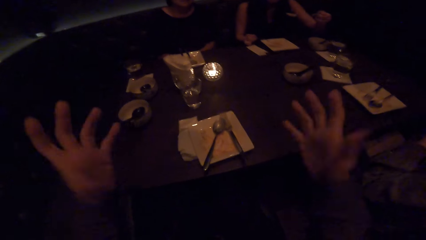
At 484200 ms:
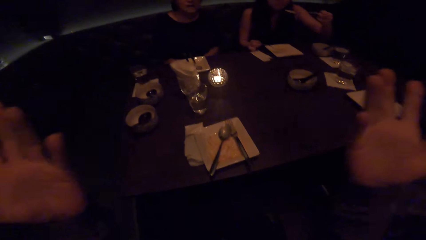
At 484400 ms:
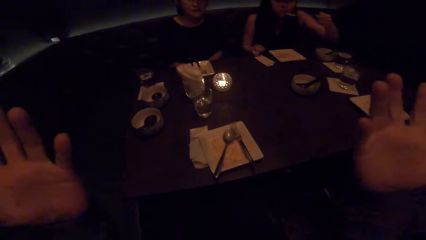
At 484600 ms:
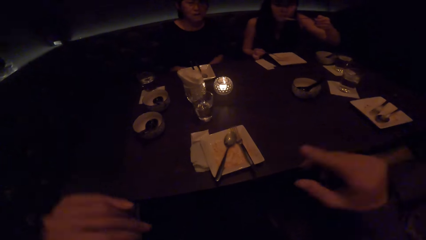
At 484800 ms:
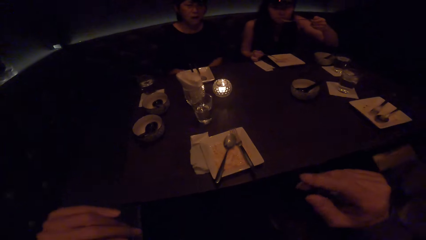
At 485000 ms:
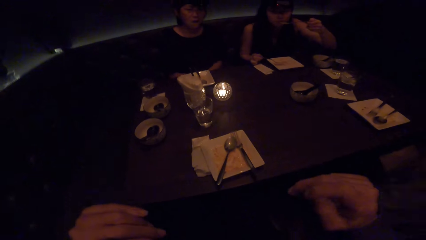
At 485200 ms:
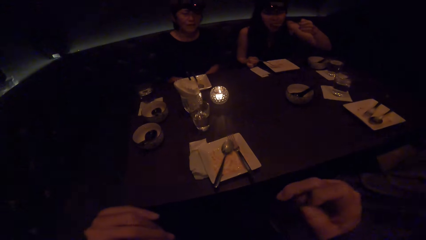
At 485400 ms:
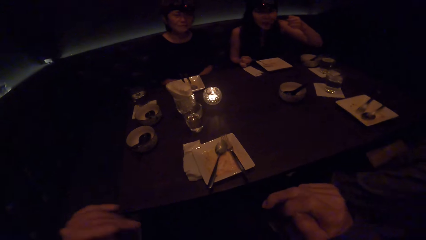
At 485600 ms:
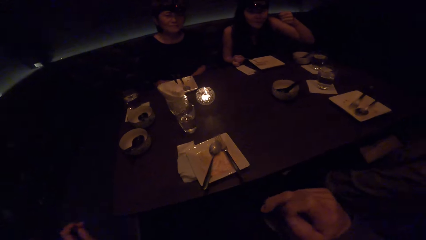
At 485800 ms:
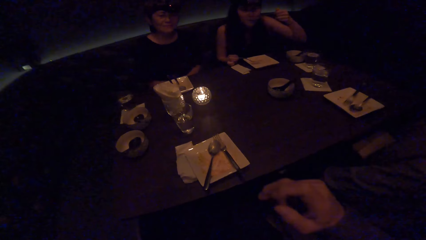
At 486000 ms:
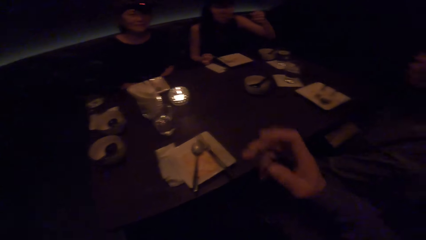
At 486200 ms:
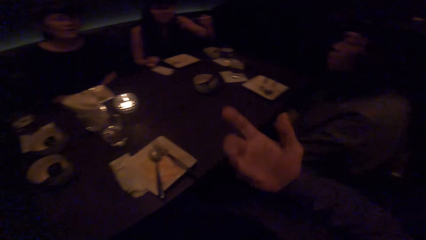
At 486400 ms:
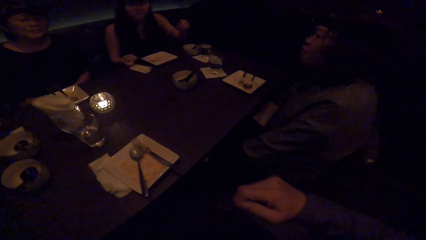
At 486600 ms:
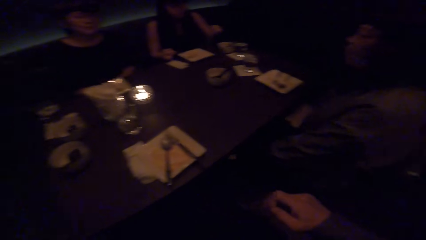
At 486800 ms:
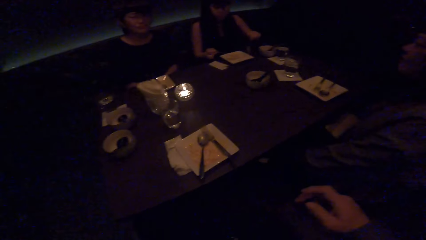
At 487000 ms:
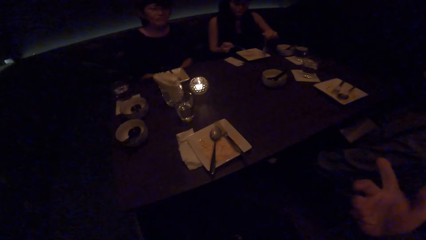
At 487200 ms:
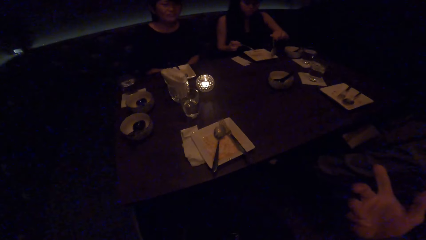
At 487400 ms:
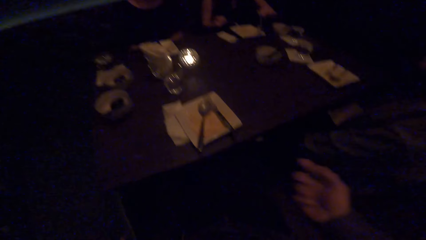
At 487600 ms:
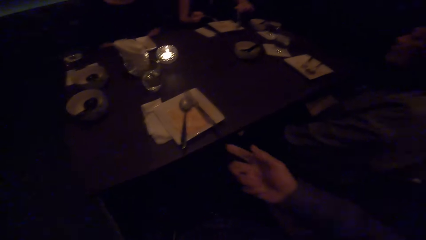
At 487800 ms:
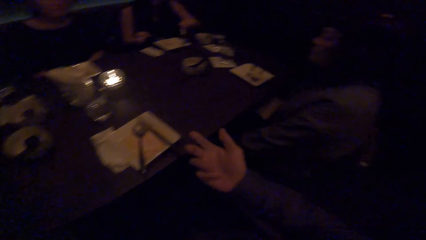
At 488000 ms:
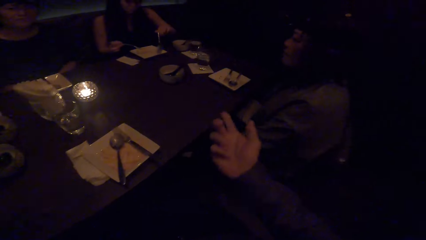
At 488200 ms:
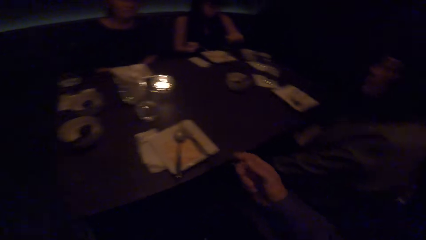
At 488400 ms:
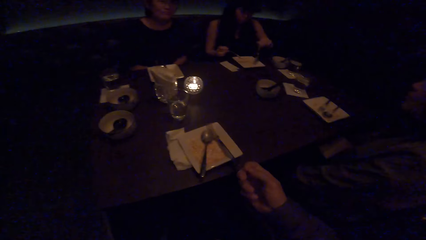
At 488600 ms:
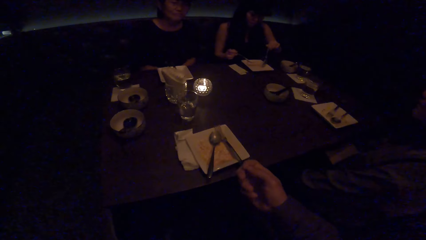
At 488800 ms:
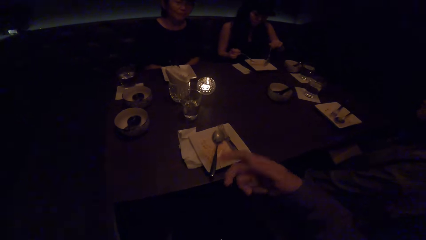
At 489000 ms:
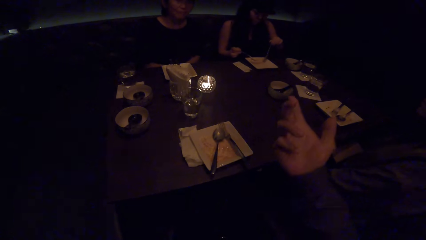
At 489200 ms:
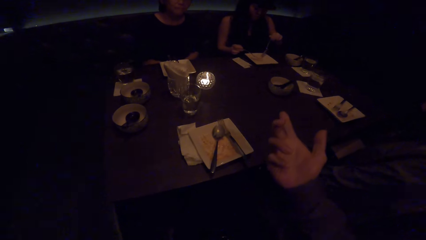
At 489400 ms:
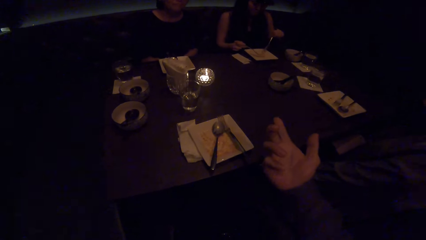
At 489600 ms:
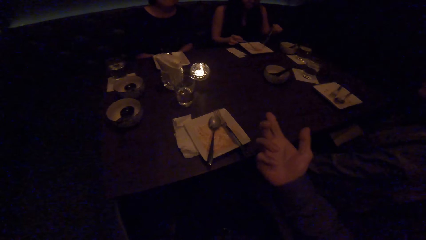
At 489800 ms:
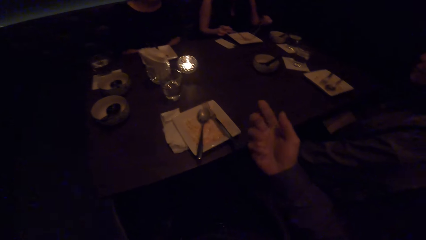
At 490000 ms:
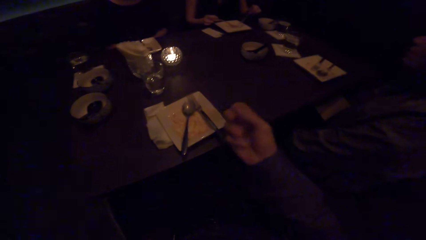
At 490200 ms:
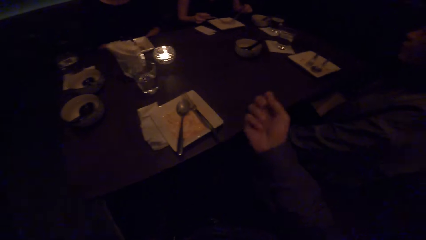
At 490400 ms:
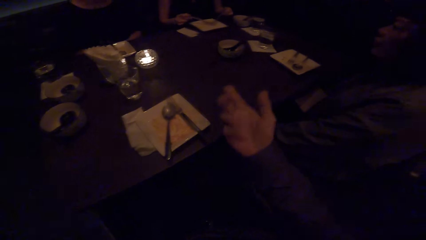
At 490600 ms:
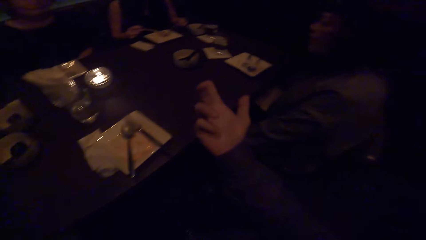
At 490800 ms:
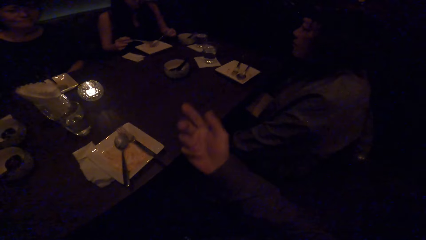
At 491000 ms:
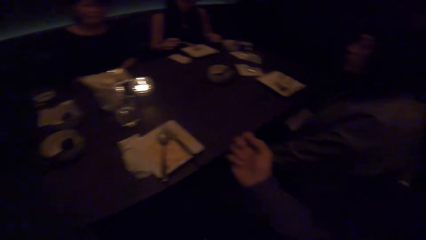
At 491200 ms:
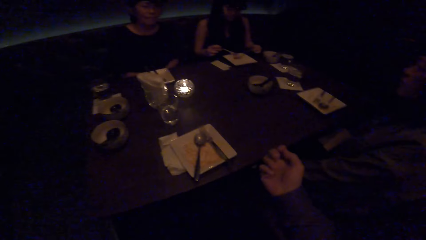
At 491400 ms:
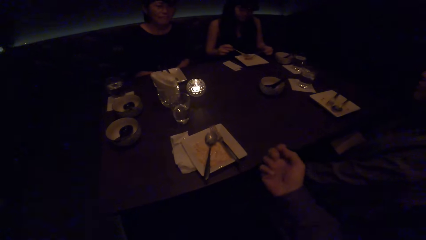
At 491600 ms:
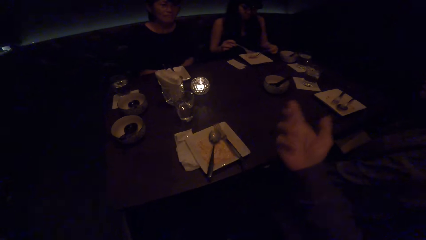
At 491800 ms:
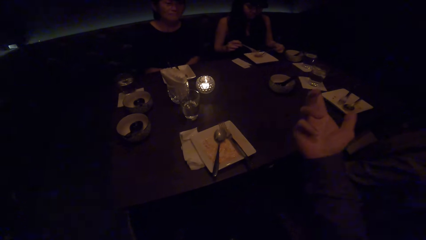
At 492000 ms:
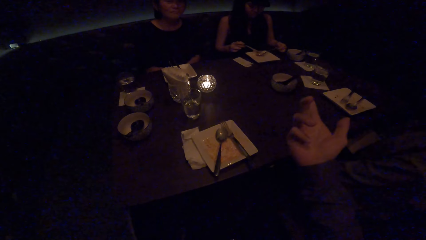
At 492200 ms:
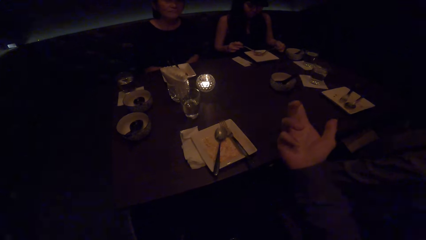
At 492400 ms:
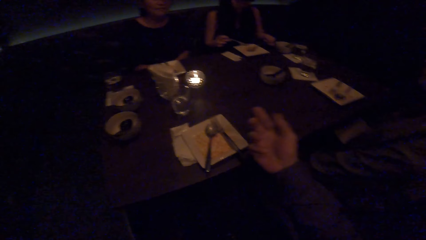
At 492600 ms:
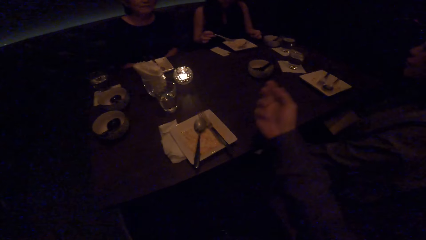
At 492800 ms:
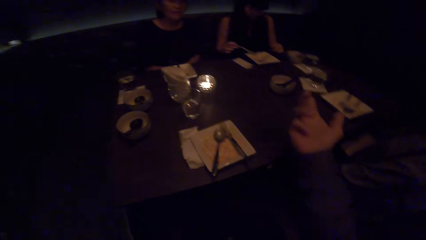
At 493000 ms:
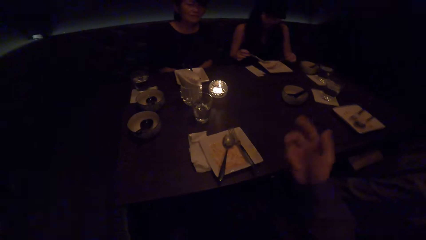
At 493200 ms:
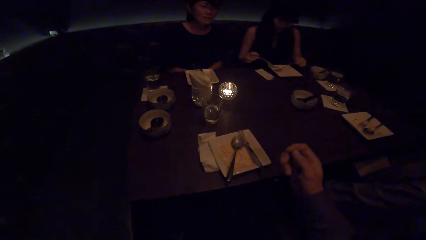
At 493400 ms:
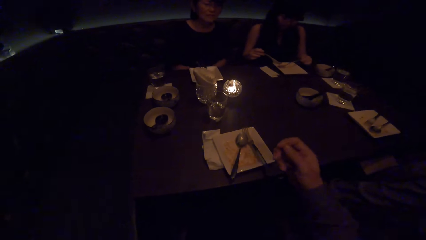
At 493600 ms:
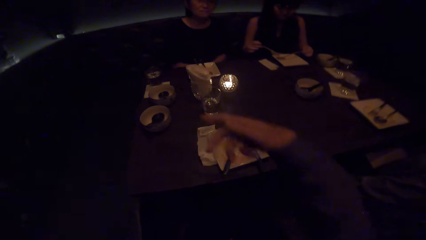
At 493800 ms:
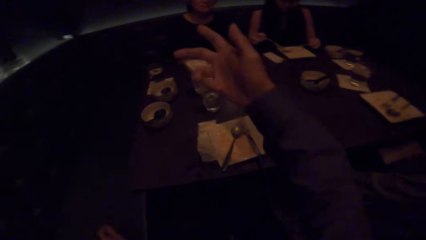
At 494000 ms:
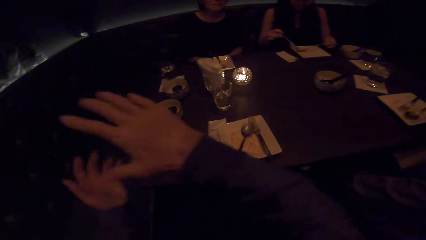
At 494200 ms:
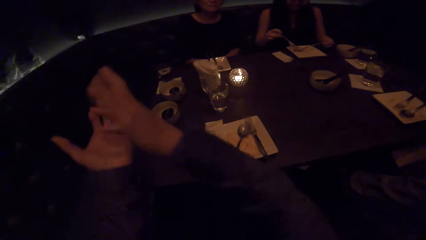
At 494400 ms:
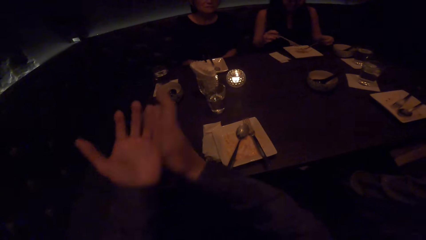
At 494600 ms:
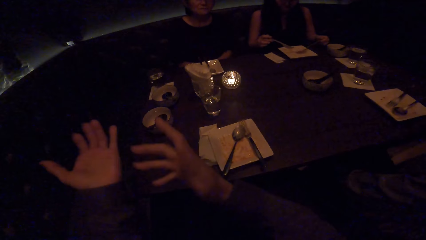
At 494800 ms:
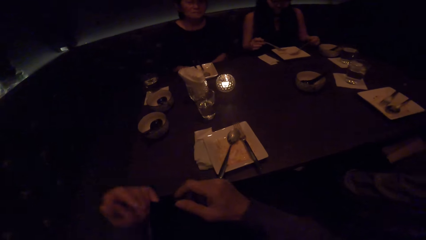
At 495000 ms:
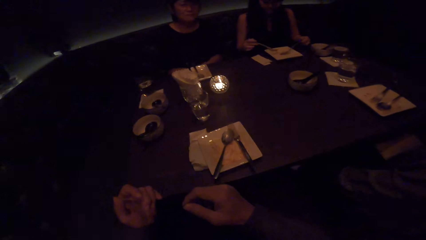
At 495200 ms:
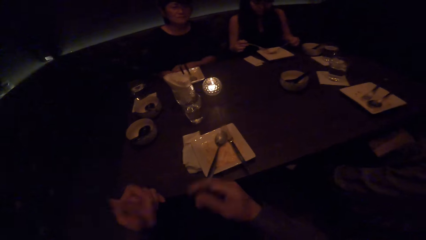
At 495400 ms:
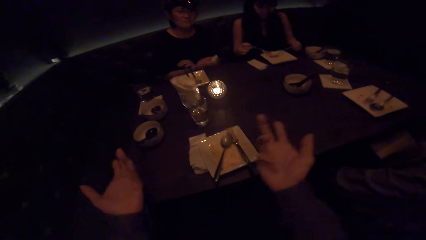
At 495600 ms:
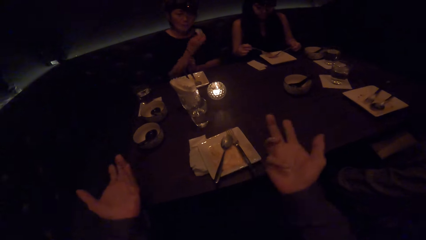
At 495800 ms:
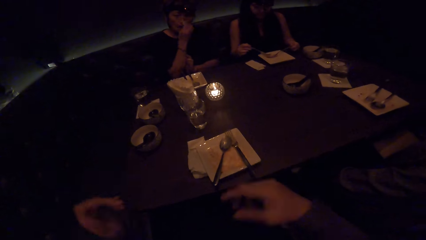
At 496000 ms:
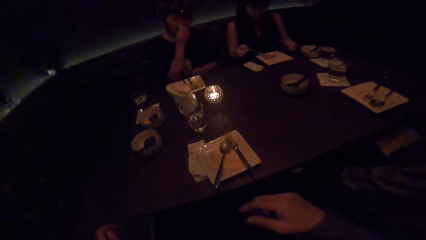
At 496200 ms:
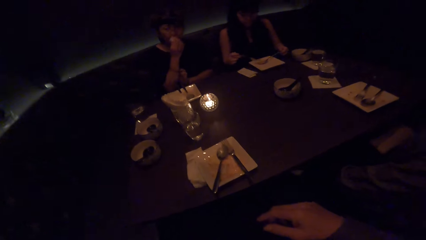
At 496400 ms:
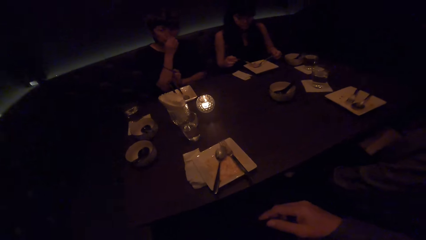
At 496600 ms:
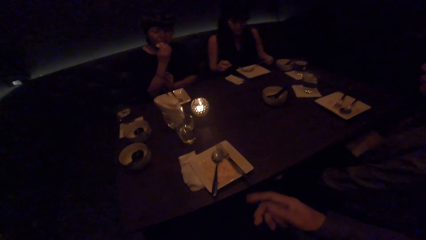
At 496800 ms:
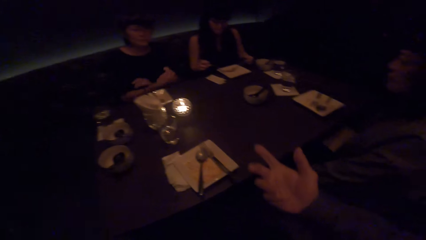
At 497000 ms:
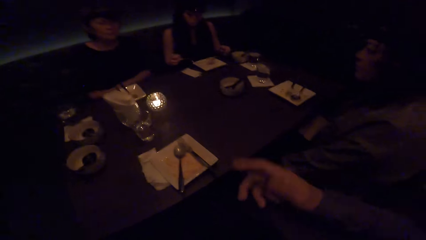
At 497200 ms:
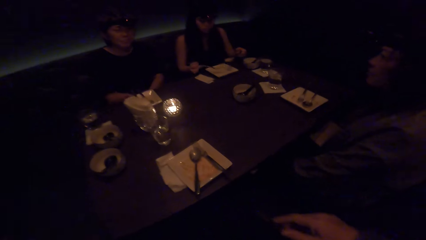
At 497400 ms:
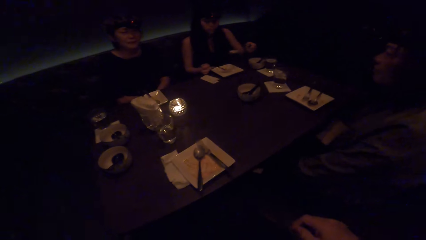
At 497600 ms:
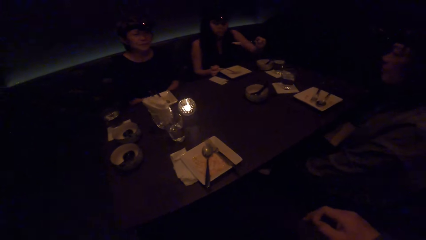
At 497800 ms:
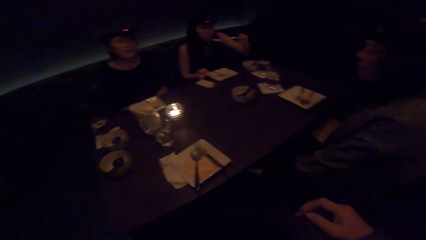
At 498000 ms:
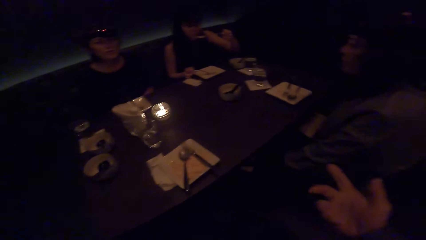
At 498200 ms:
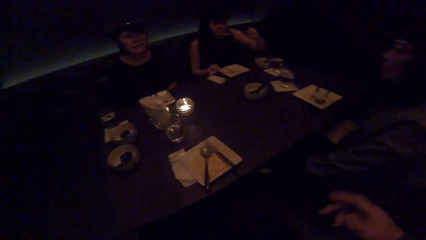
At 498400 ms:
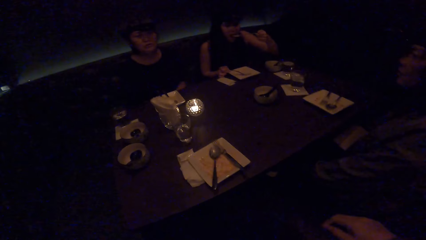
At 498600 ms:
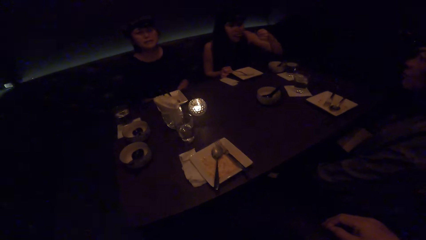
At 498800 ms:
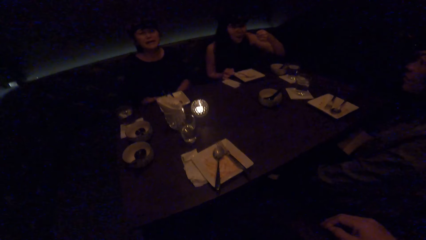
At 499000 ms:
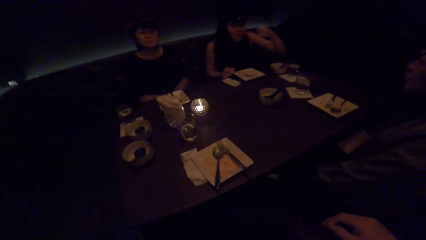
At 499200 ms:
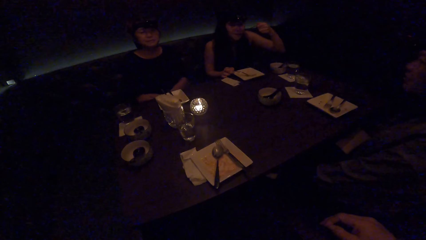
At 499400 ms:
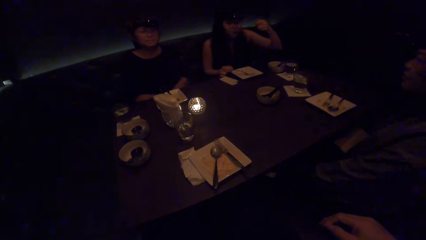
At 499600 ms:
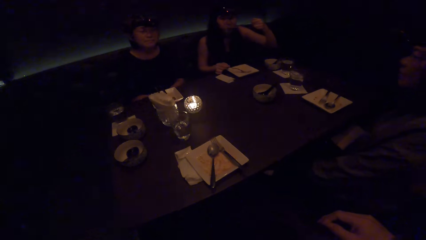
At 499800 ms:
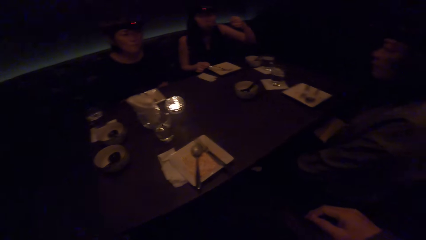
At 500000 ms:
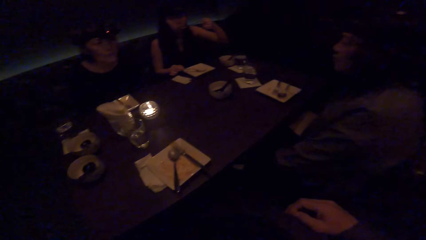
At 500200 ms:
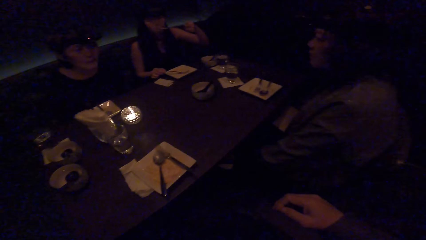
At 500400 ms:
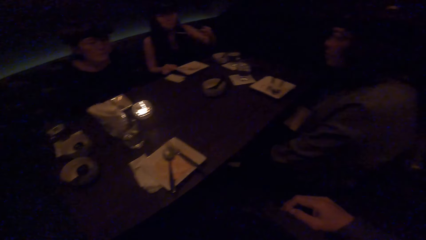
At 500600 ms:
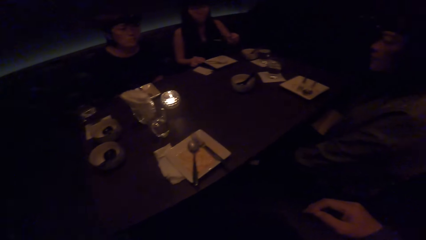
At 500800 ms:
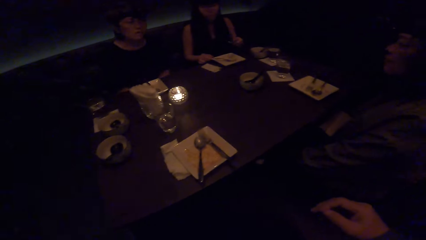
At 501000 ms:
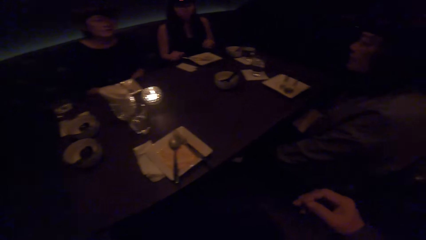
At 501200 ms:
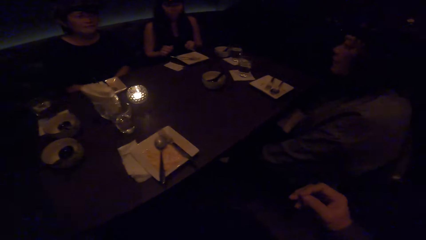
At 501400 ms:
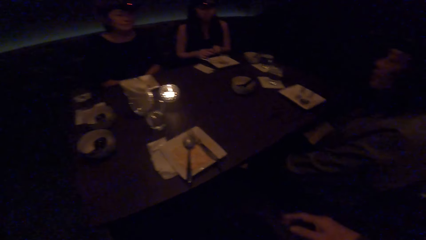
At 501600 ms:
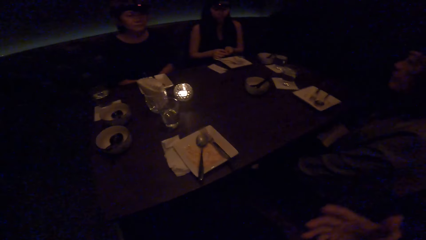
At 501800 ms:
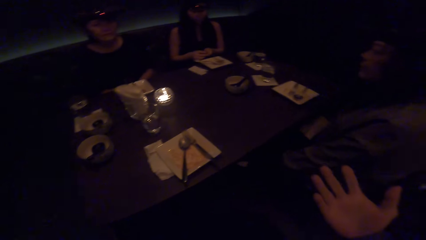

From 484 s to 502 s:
A woman eats the food with the spoon. The camera wearer looks at the colleagues. The woman scoops food with a spoon. Another woman cleans her mouth with a tissue paper. The first woman eats the food with the spoon. A third woman converses with the camera wearer. The first woman drops the fork on the plate. The camera wearer converses with the third woman.
